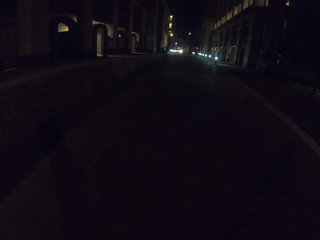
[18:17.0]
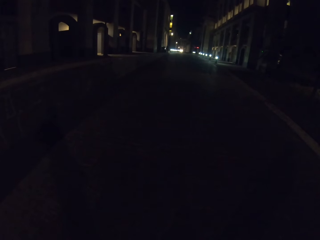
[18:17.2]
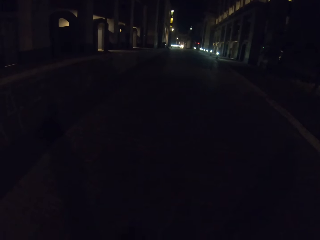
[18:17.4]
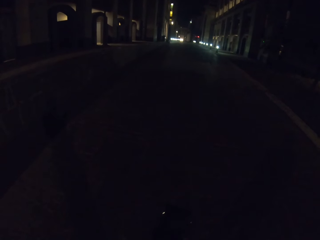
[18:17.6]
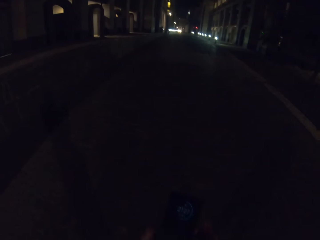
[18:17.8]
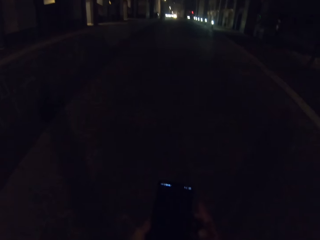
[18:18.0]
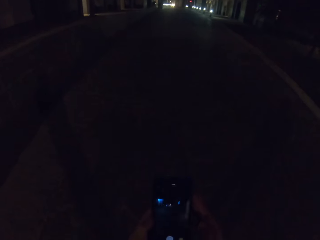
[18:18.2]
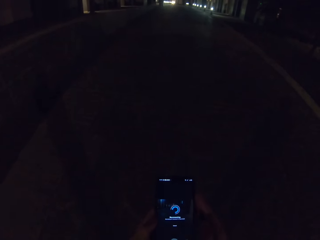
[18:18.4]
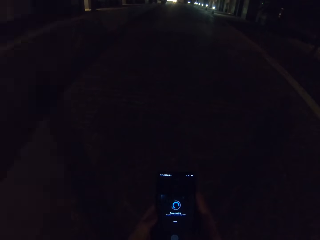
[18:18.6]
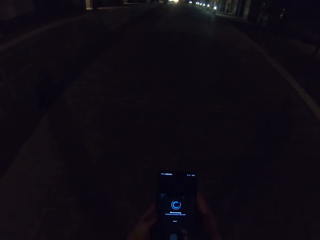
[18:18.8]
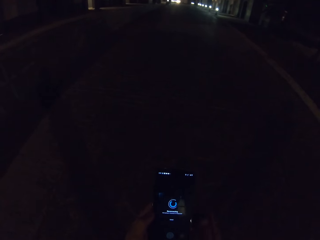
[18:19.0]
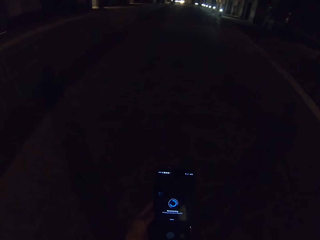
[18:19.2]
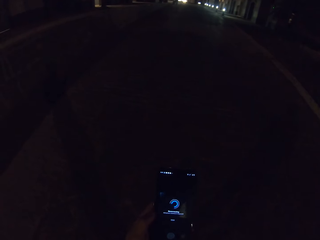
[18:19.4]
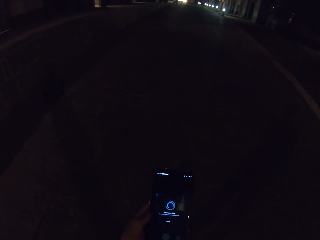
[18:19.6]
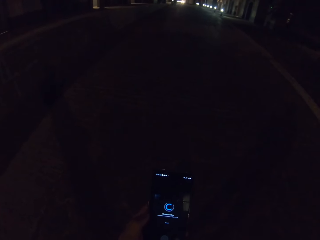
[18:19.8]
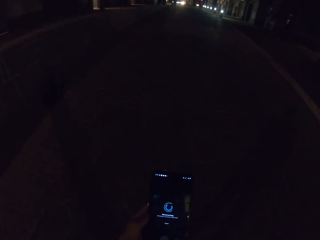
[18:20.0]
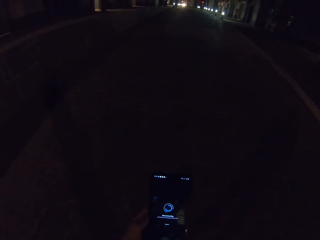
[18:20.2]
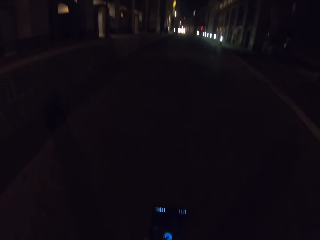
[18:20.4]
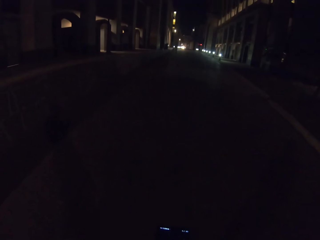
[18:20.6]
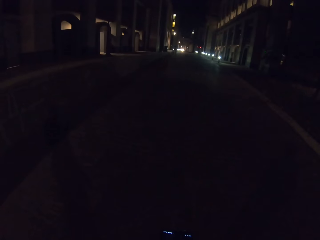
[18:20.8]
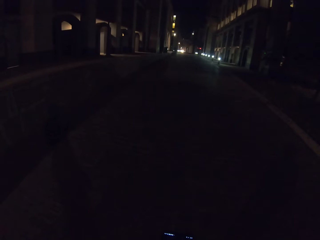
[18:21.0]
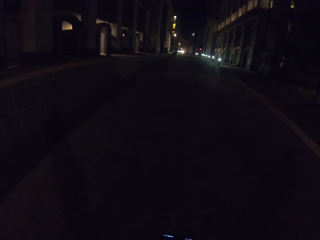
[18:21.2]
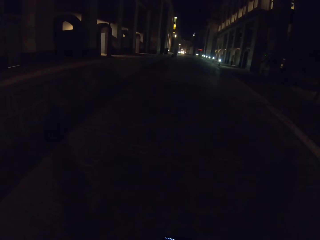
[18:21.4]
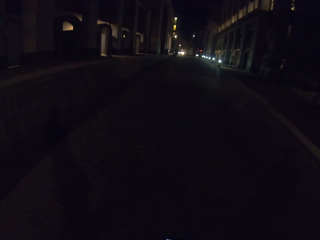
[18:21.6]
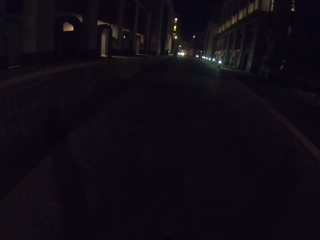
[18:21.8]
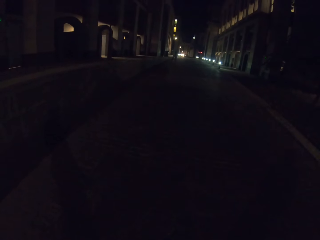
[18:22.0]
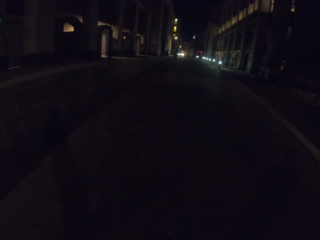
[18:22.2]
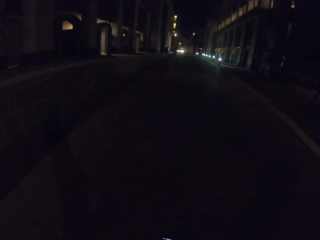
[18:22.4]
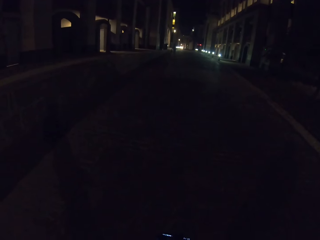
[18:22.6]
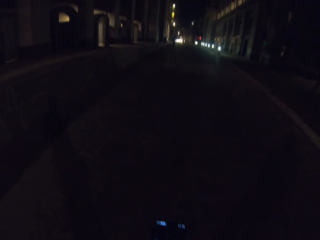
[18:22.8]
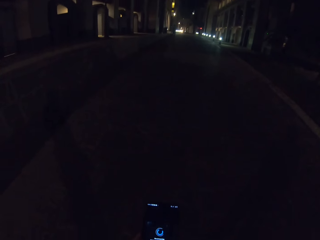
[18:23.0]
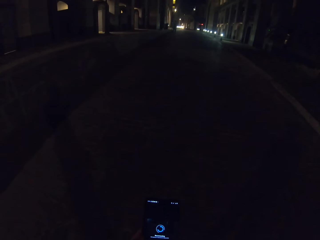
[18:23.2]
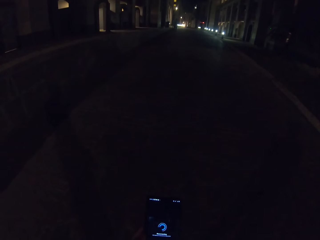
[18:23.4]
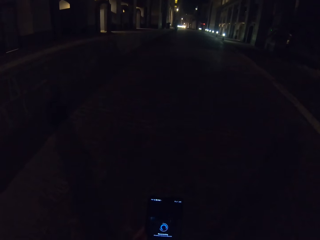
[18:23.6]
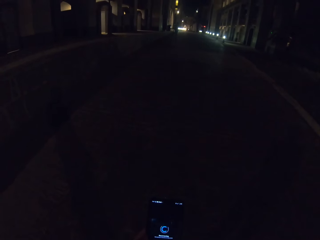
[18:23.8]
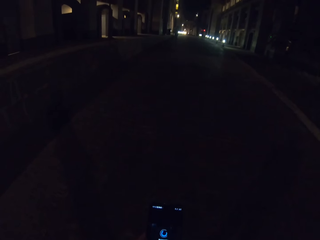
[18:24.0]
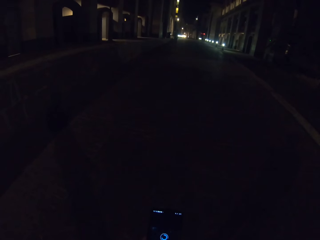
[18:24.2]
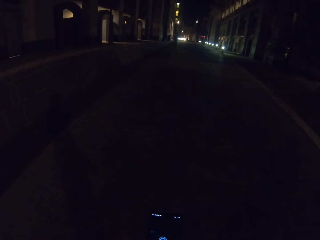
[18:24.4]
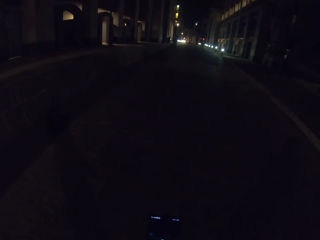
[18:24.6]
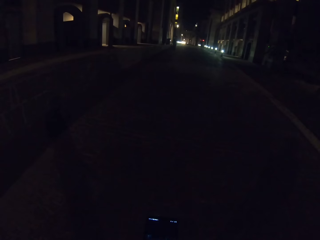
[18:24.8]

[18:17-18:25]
The camera wearer holds the phone. They are recording video. They dial the phone.

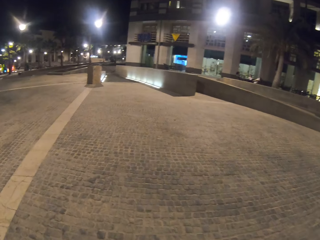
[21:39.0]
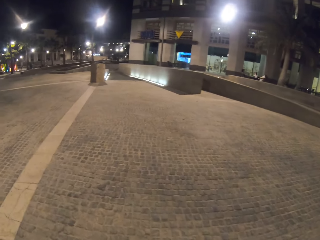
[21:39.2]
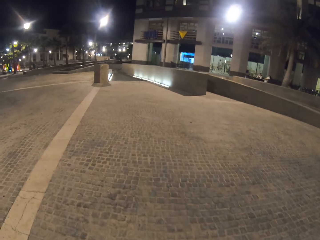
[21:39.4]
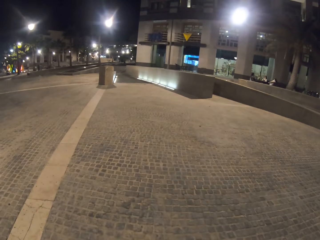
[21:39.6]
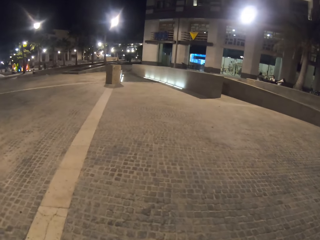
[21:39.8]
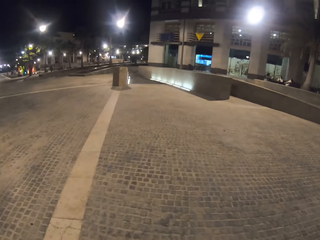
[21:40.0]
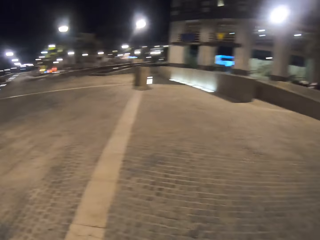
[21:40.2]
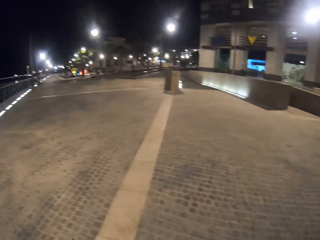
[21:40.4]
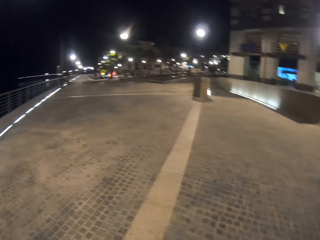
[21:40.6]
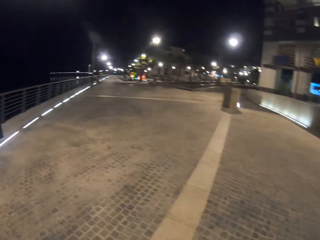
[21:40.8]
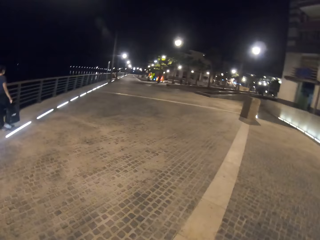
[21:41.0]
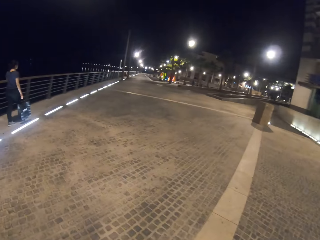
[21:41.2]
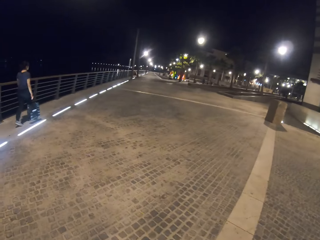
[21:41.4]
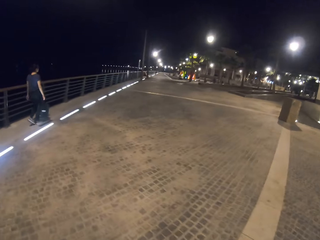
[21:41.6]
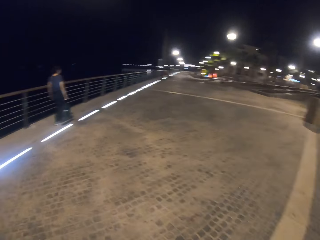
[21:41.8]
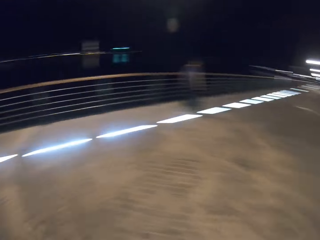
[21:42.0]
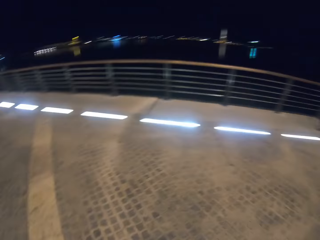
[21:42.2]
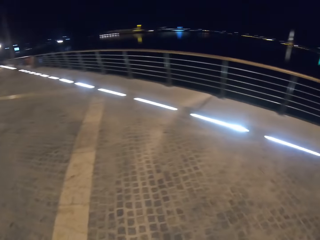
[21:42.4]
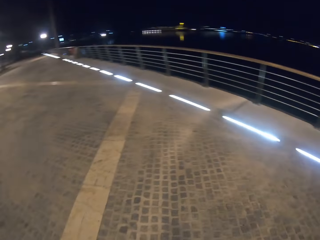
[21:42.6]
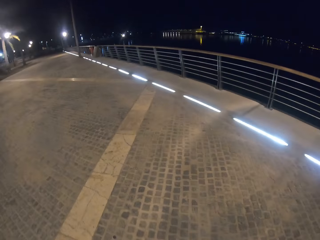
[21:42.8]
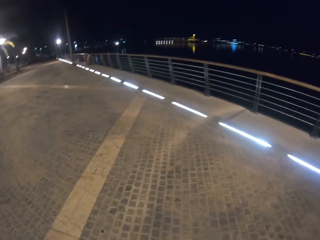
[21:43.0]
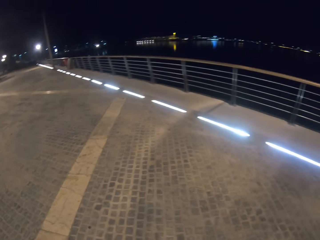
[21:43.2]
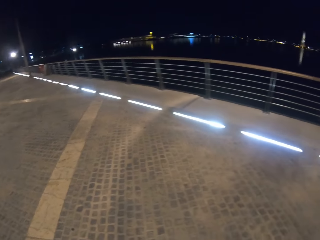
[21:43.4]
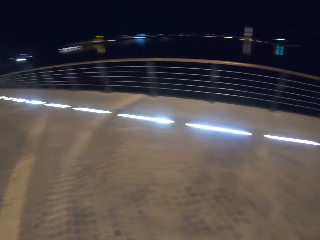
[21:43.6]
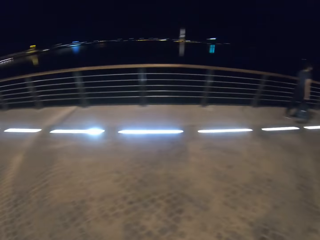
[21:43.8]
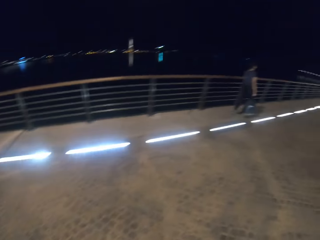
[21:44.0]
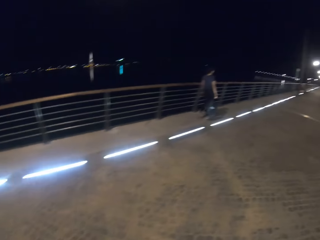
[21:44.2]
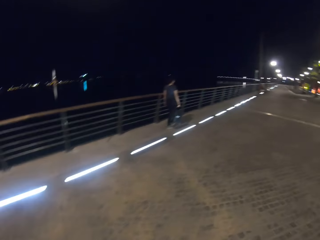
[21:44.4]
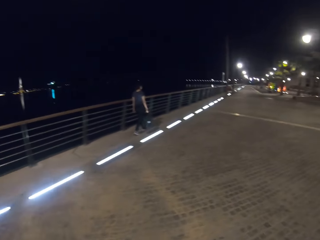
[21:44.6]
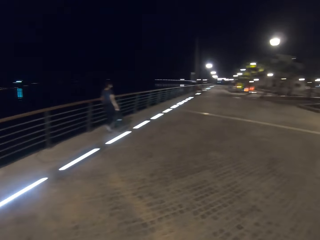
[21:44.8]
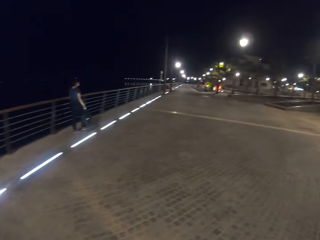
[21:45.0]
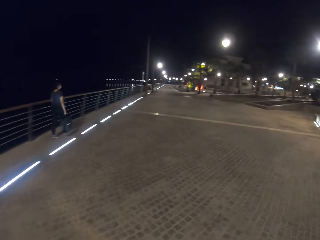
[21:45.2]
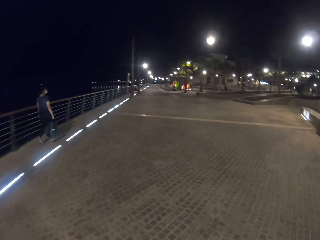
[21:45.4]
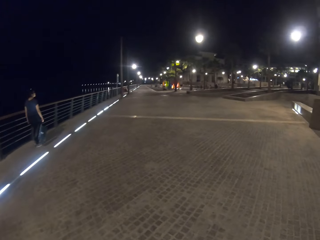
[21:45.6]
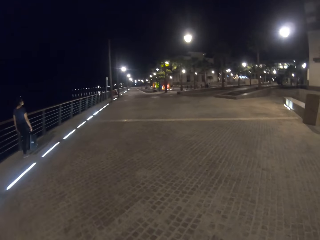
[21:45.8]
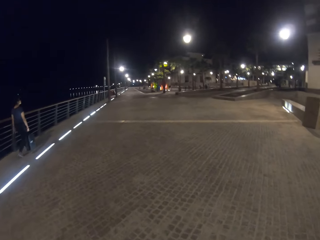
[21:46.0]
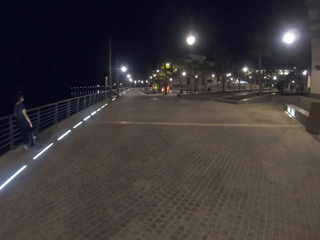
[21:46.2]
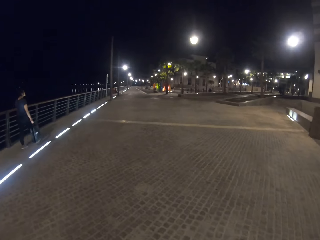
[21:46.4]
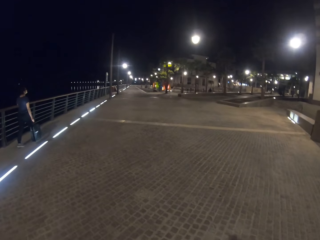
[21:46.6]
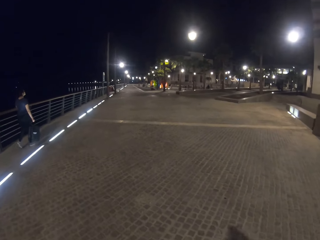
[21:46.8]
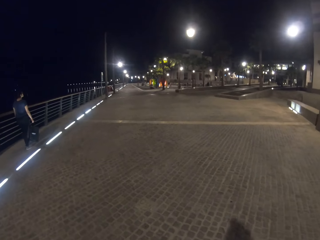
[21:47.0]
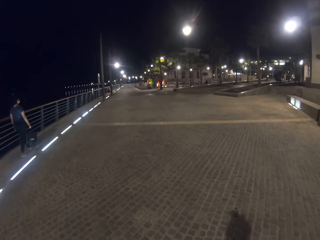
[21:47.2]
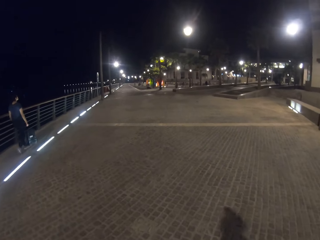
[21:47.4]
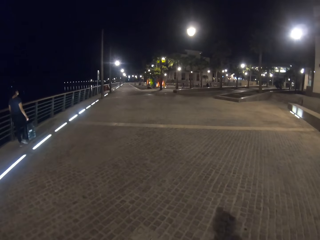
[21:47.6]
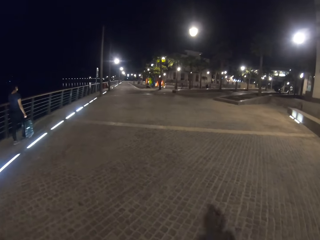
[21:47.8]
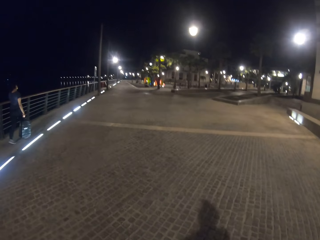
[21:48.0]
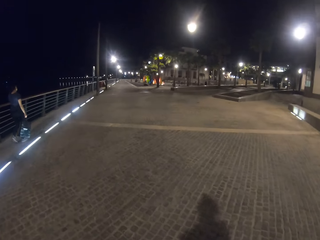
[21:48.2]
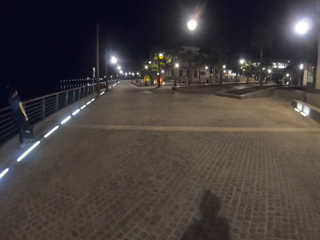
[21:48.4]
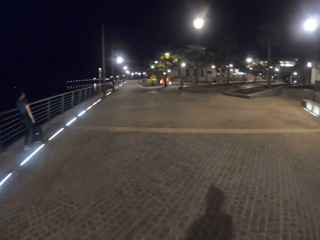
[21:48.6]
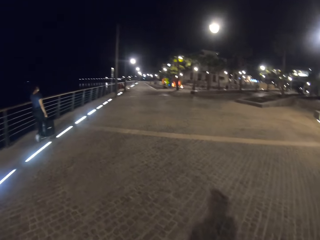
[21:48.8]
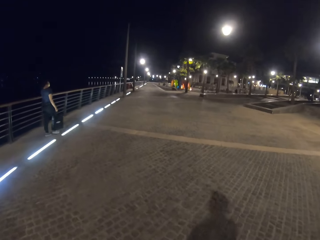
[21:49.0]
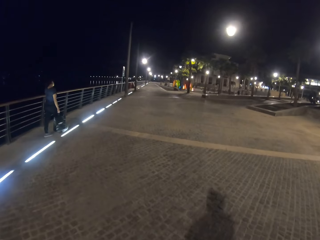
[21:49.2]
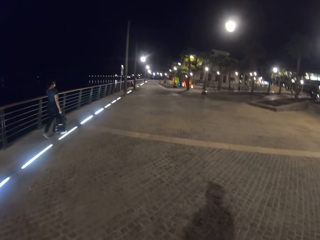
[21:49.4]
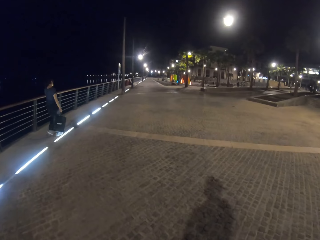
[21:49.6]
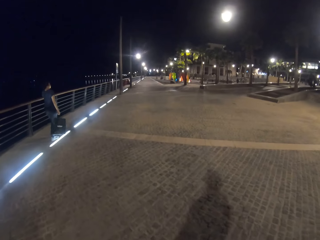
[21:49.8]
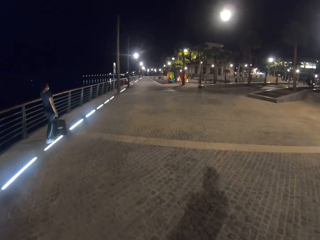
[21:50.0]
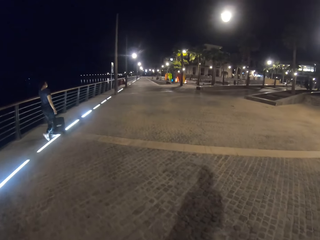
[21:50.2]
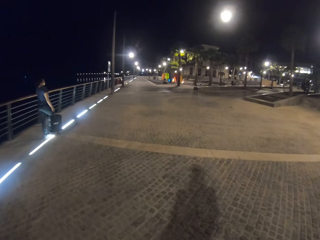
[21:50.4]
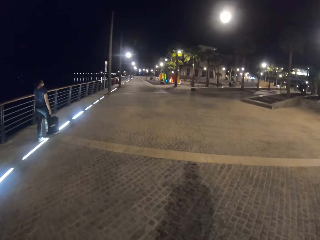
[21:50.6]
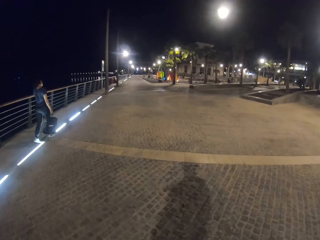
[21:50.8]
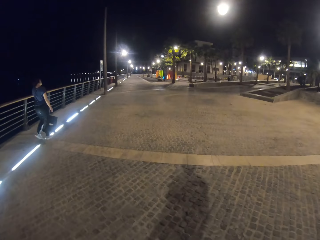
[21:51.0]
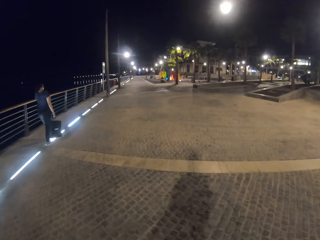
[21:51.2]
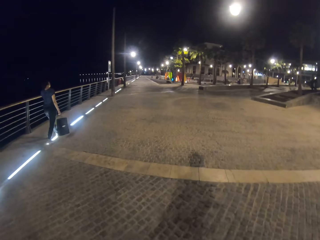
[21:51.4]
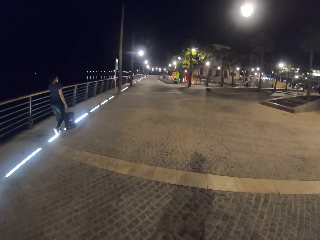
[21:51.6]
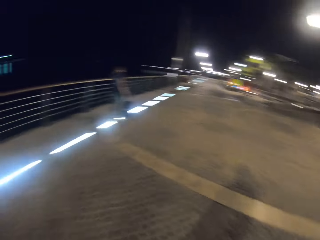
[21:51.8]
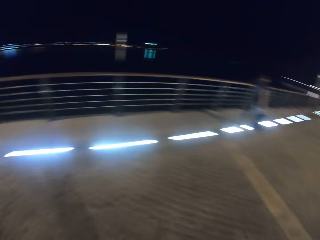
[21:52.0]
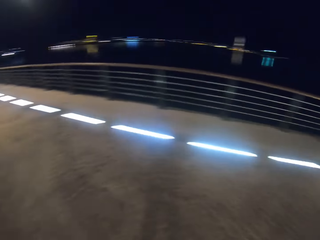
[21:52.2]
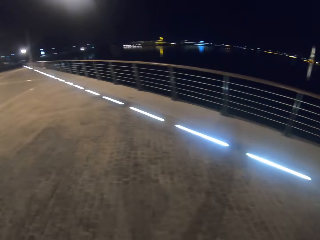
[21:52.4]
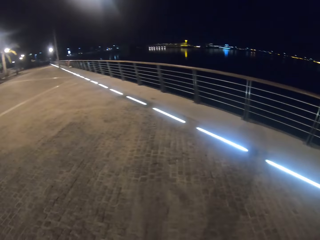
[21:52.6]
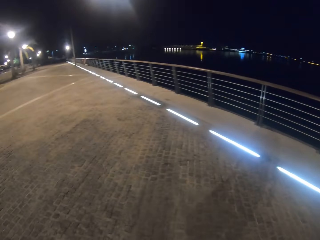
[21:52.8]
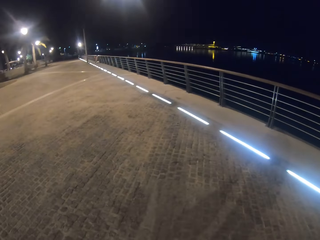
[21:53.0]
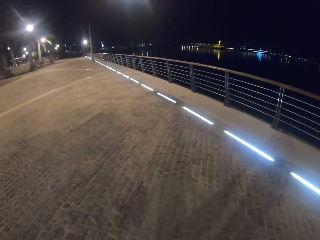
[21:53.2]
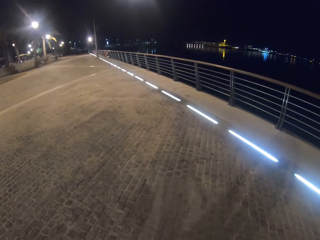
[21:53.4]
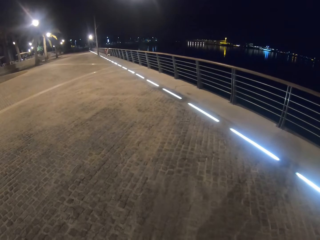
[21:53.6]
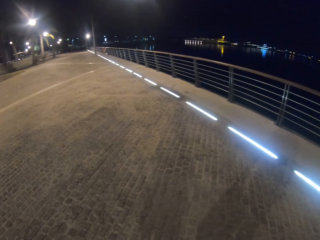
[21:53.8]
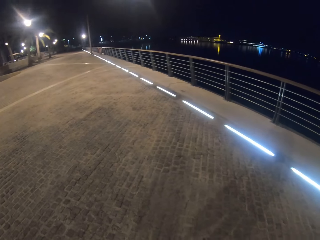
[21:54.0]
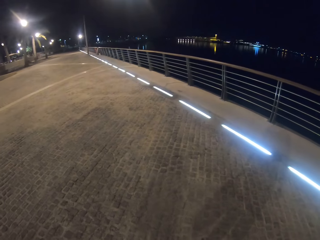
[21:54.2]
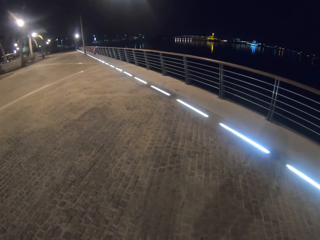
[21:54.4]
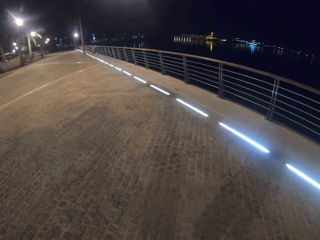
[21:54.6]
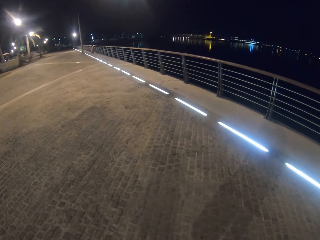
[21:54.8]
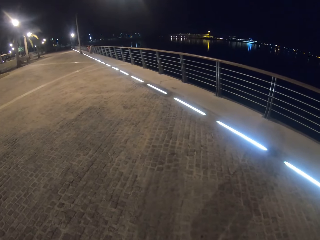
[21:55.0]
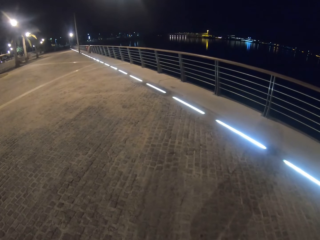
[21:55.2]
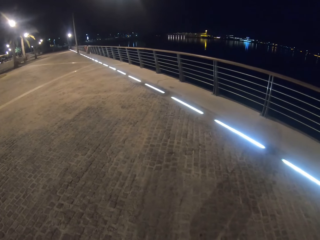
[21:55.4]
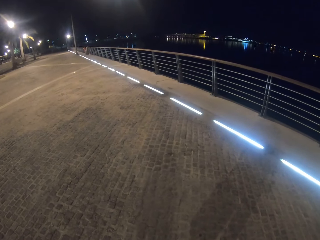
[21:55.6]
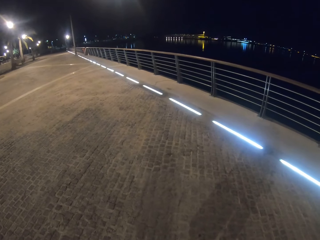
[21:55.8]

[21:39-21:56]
The camera wearer walks on the cabro blocks.
